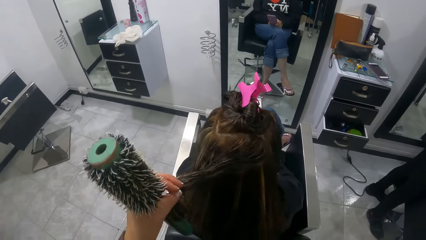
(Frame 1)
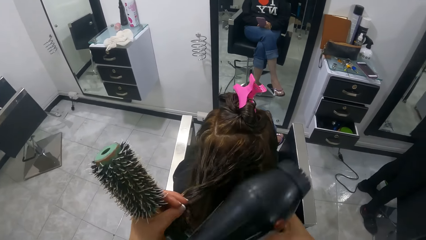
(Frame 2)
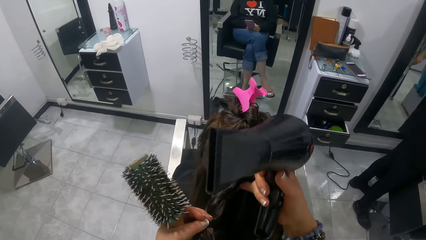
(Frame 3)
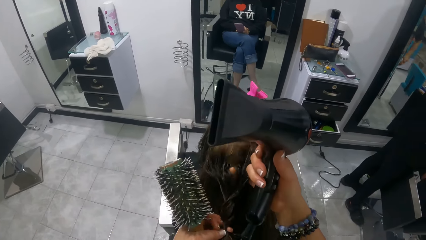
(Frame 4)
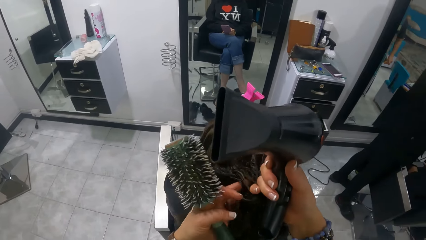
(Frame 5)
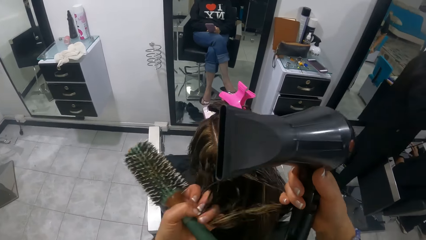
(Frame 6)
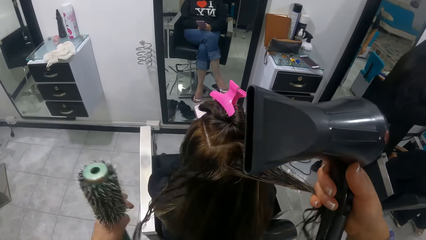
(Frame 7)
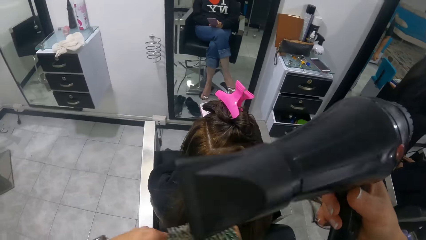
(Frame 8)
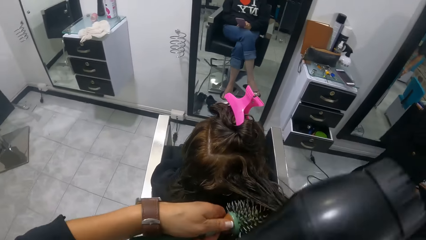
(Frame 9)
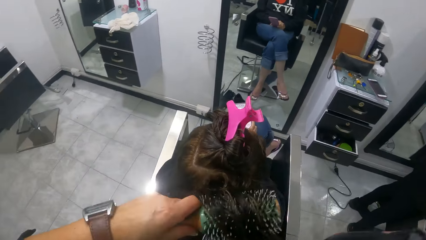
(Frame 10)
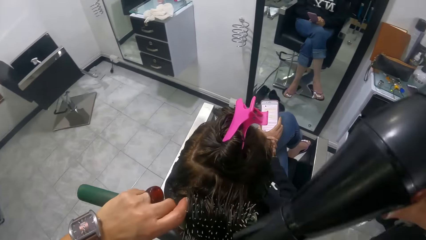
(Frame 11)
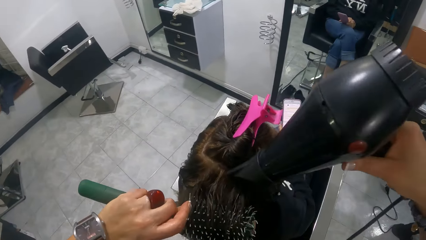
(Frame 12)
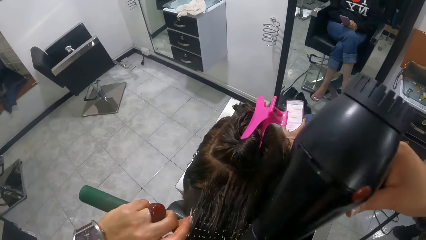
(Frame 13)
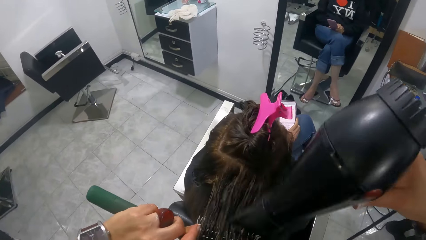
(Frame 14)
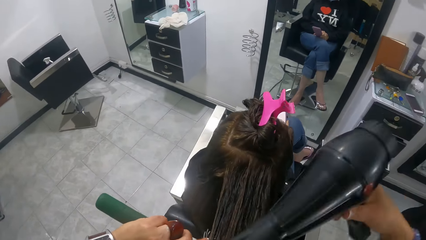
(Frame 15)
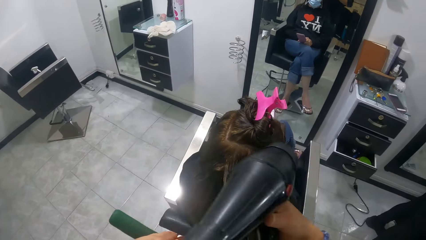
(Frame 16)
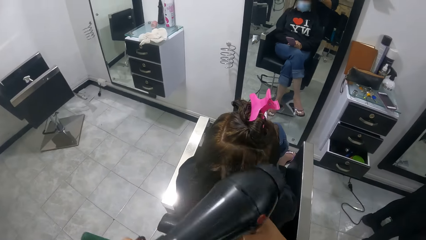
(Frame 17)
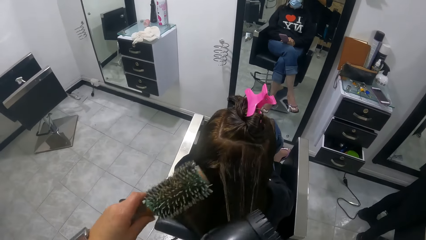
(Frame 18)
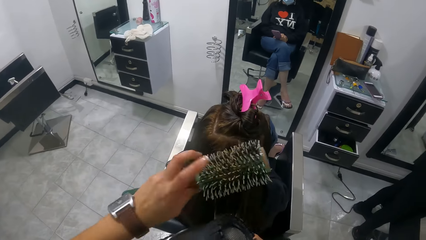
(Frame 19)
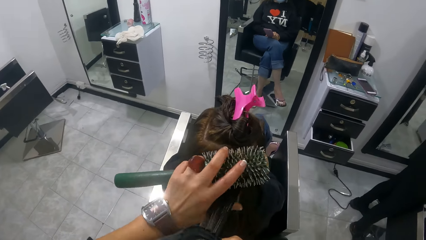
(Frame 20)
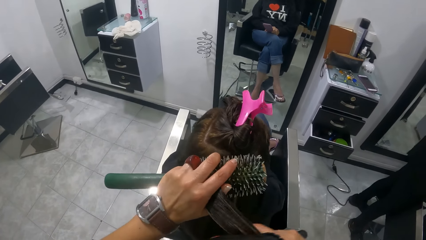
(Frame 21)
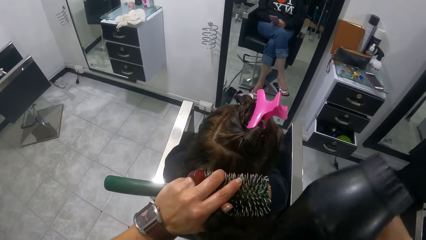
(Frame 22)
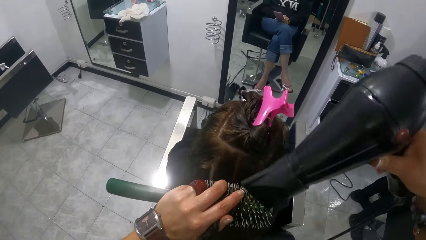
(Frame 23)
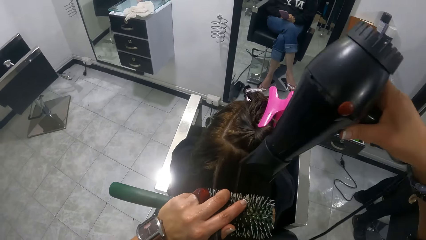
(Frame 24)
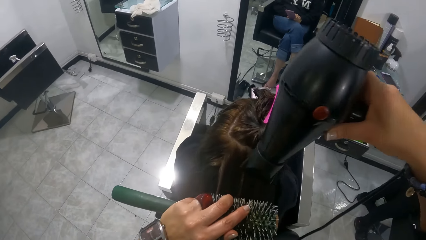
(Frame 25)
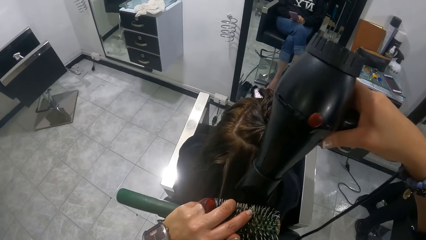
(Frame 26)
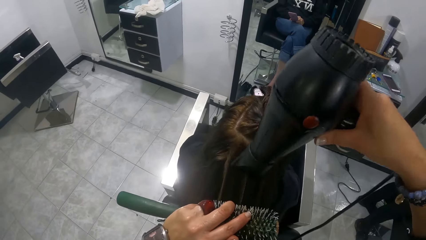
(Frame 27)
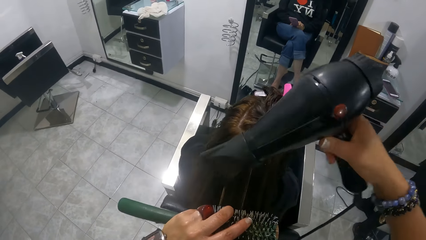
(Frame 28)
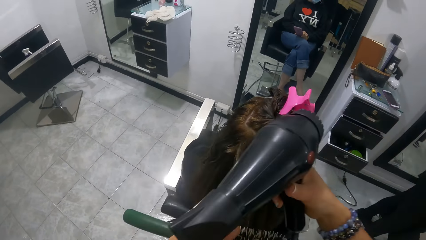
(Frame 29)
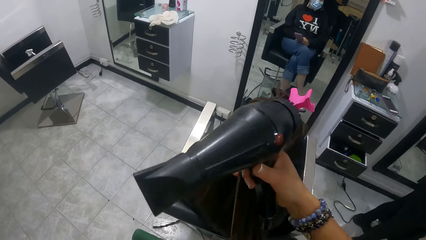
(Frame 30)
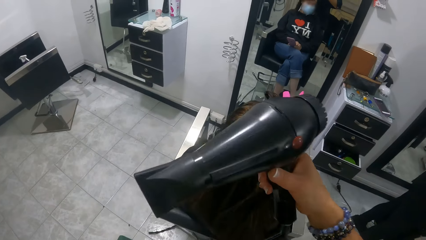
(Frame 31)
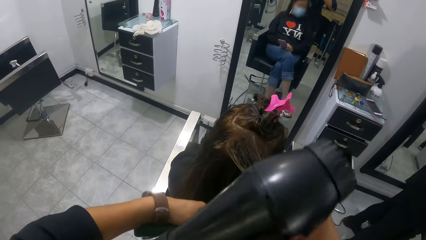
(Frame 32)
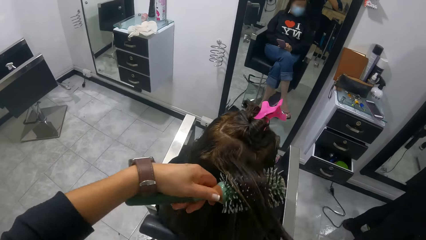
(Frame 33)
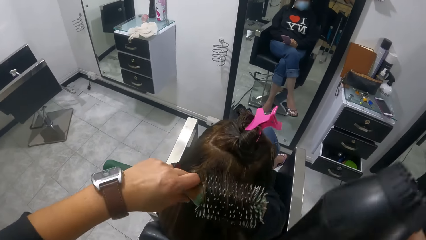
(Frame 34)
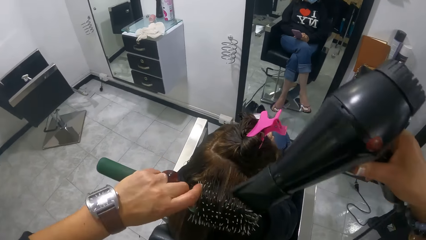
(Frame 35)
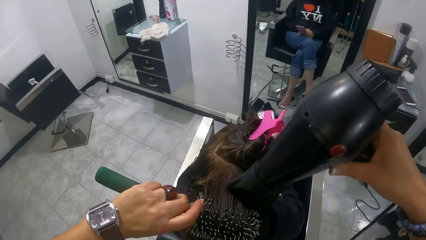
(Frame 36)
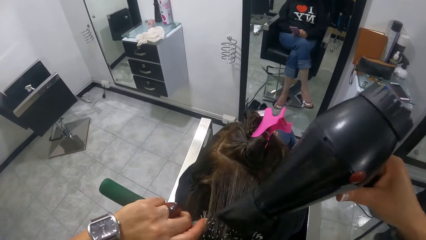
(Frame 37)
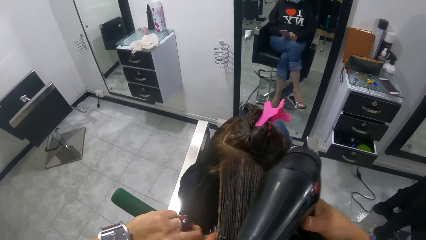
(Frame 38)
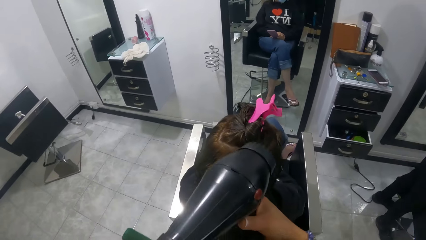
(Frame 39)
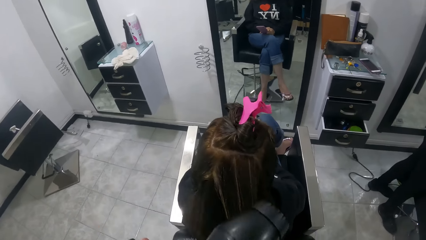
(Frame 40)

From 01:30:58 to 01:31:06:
The camera wearer picks up the blow-dryer with the right hand. They align the hair with both hands. They blow-dry the hair of a woman with the blow-dryer.

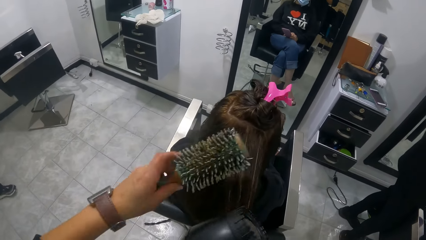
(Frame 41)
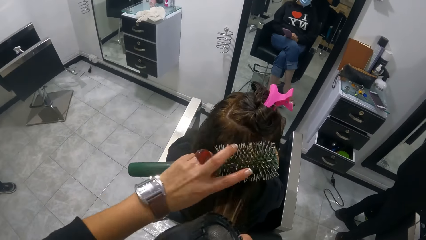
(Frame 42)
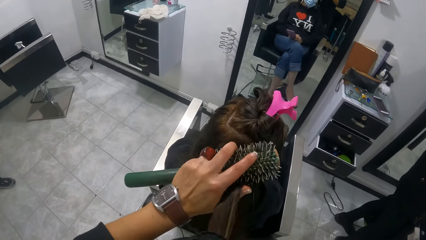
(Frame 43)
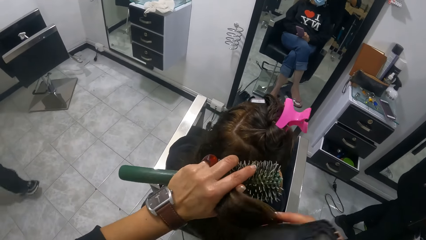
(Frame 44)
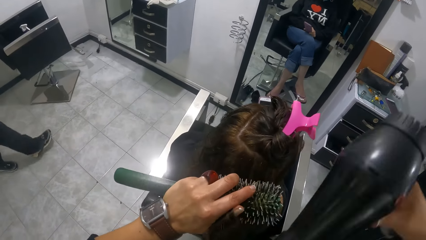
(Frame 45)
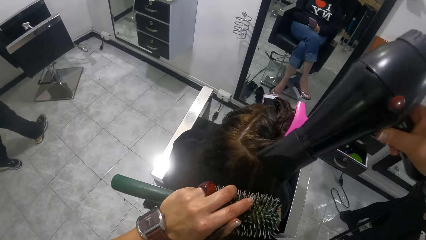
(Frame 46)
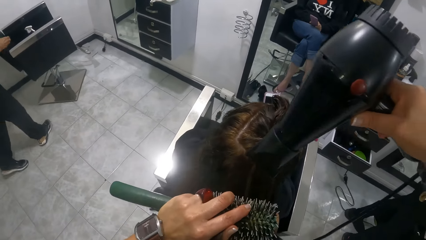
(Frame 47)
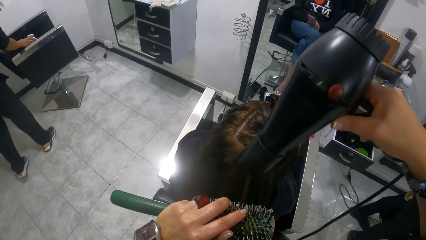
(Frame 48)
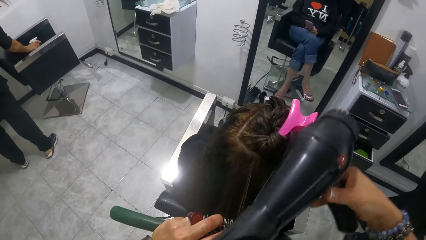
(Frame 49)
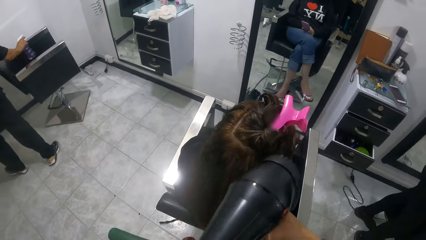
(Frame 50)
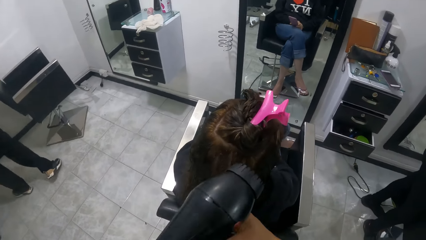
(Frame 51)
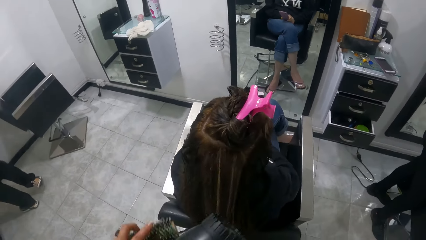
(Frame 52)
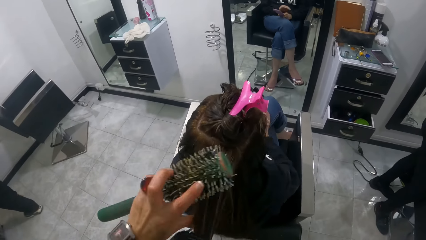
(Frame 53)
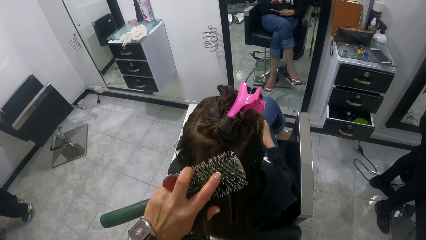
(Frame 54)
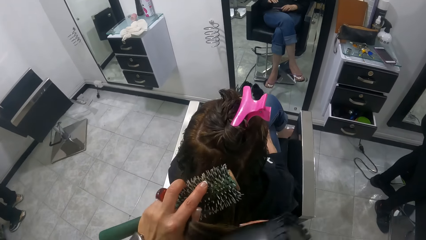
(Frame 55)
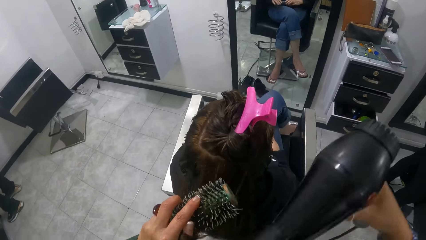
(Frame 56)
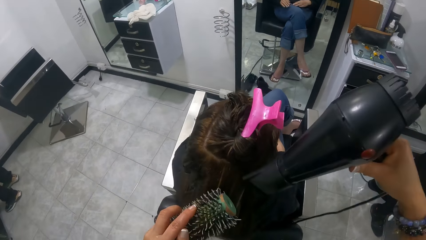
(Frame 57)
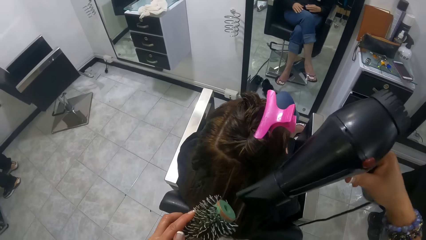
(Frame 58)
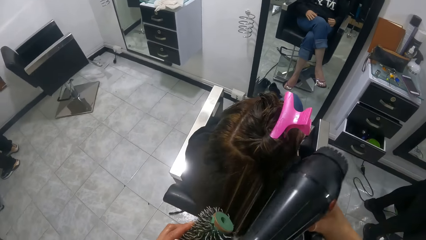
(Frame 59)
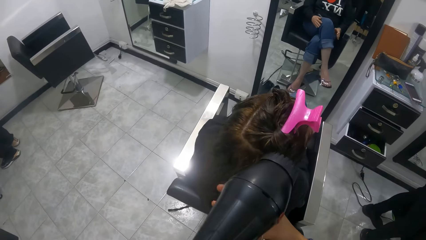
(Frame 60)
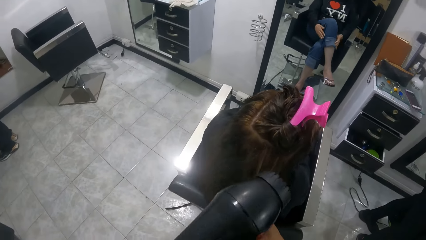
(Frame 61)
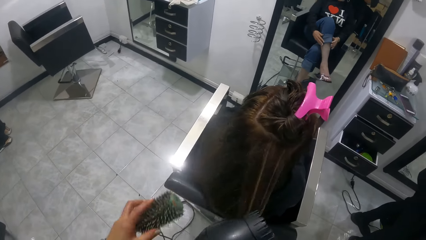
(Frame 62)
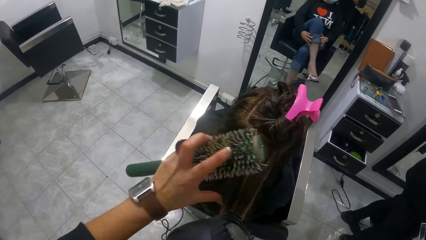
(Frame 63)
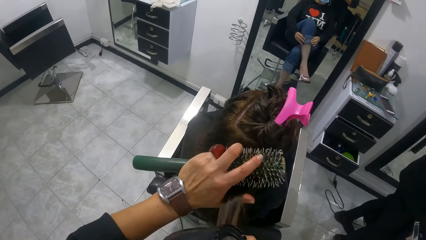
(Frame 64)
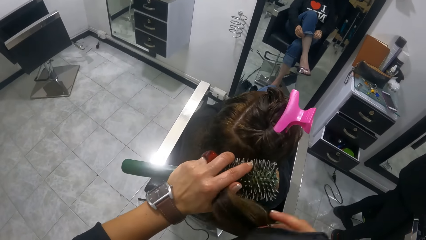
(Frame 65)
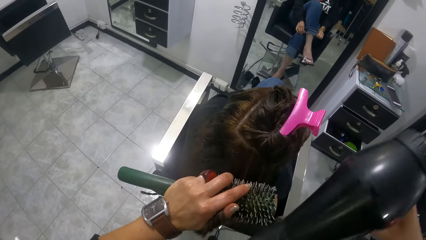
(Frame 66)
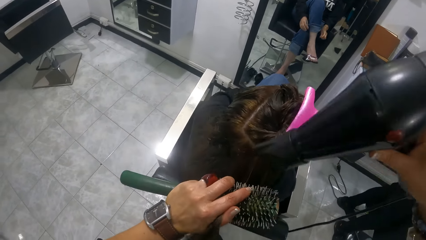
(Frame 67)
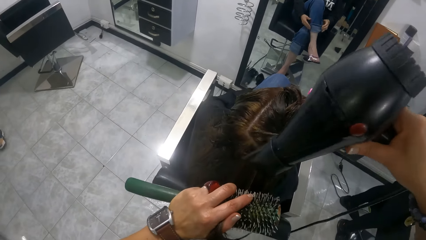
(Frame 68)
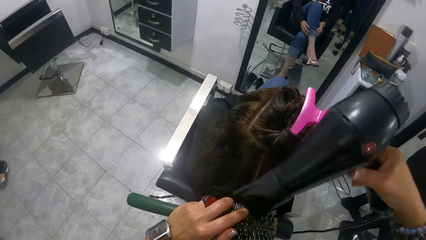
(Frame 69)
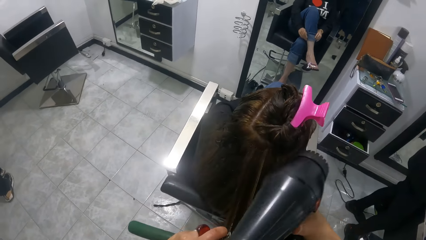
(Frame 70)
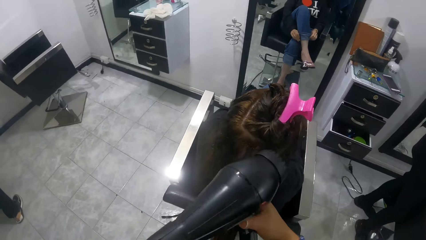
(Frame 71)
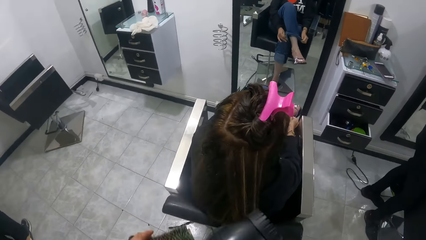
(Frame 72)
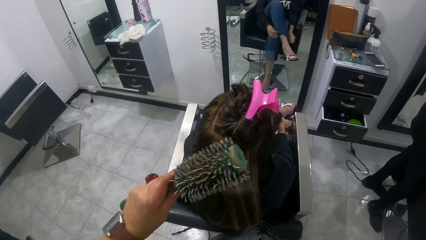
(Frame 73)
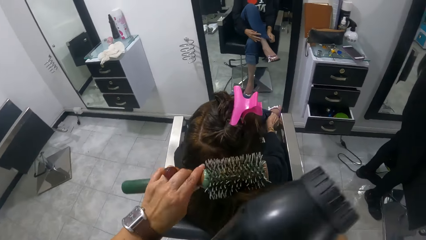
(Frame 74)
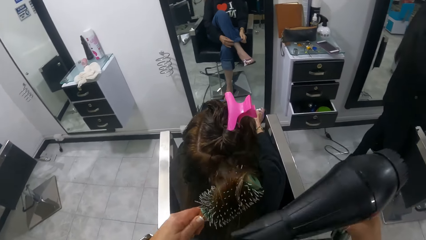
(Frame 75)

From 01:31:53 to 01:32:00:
A woman picks up a spray bottle from a chair with her right hand.
